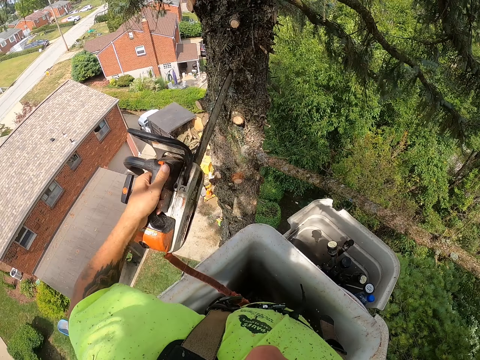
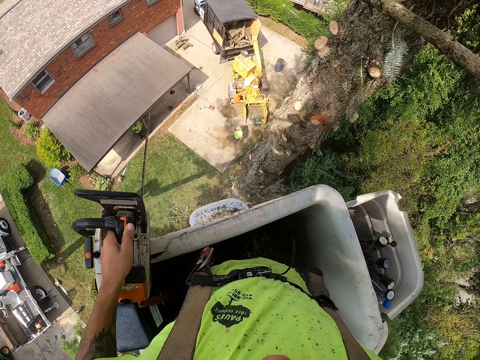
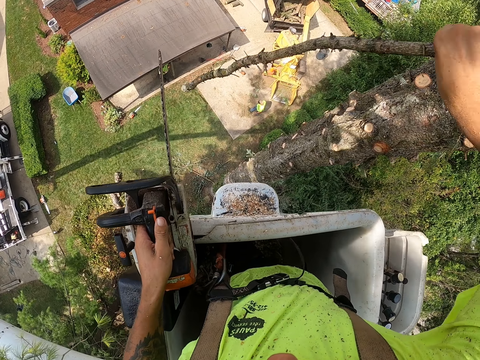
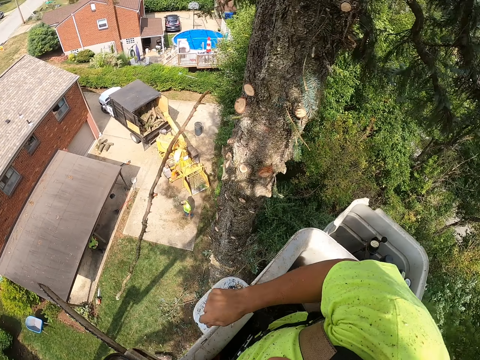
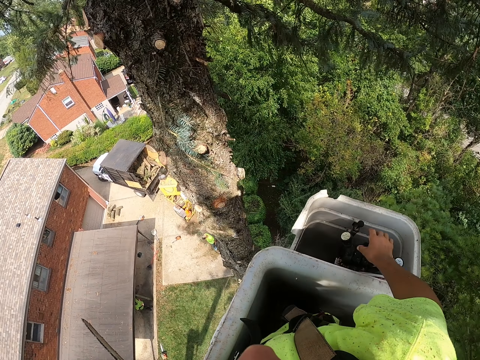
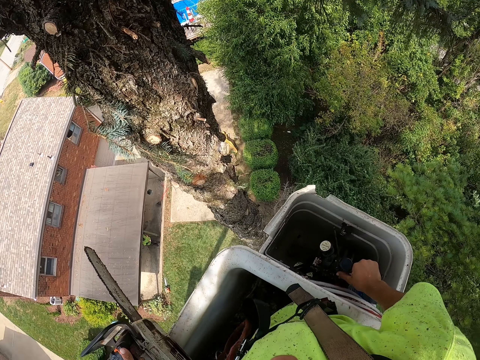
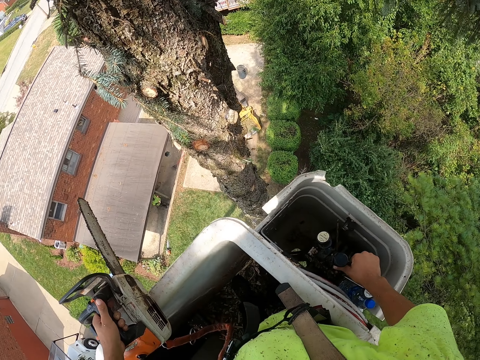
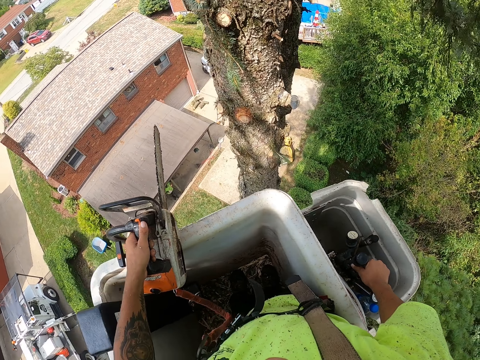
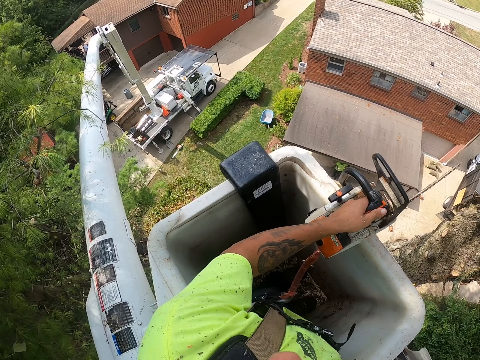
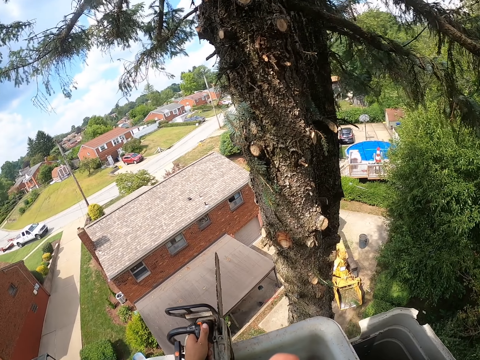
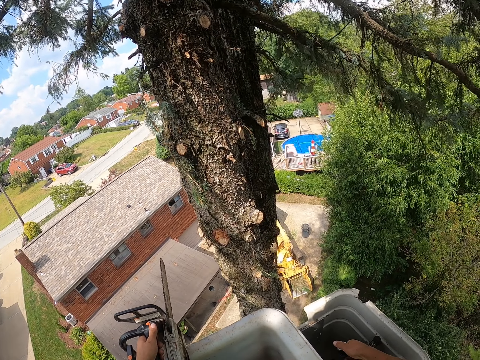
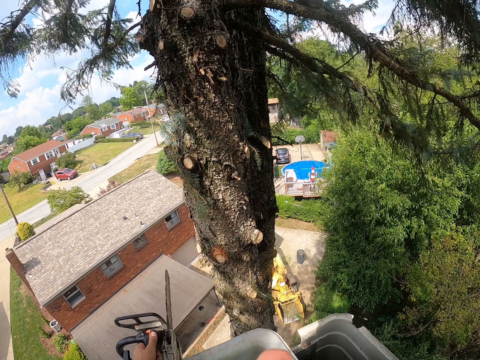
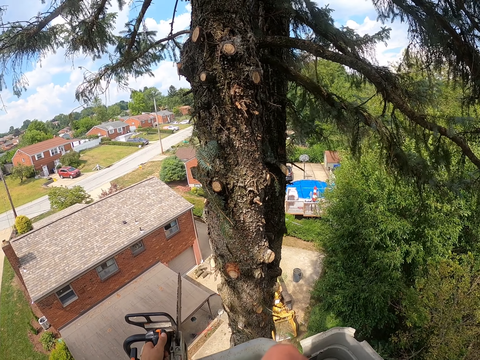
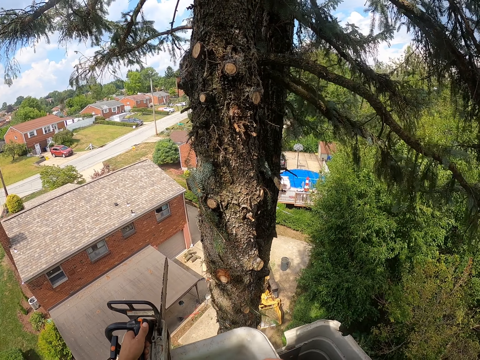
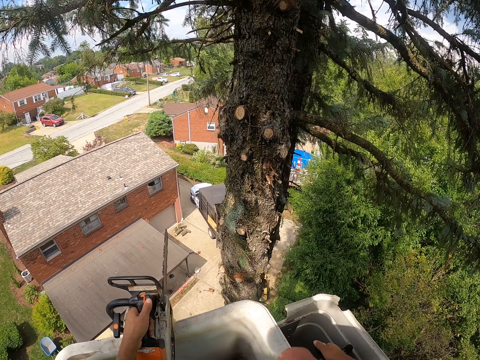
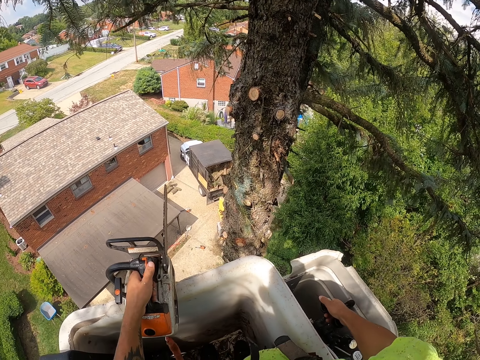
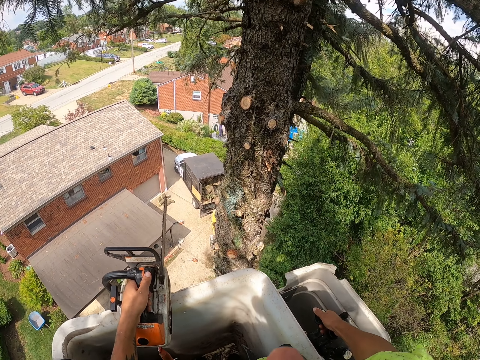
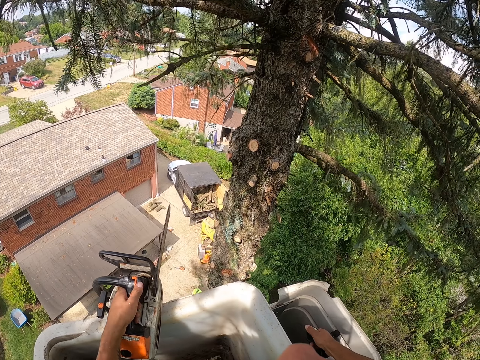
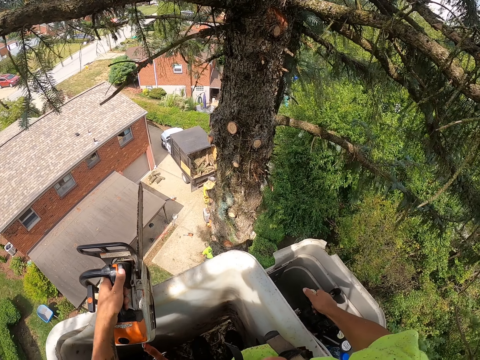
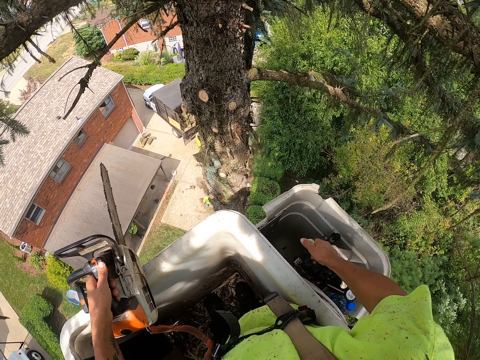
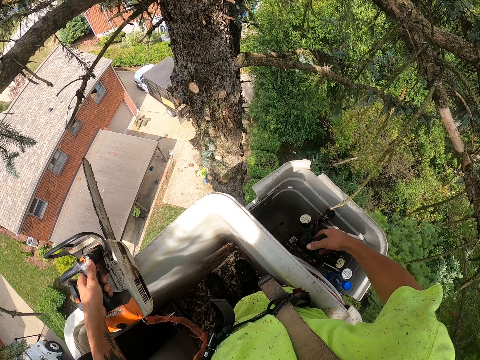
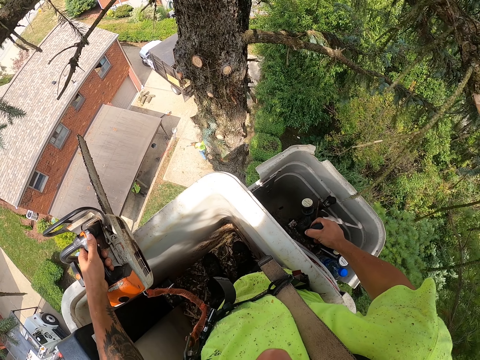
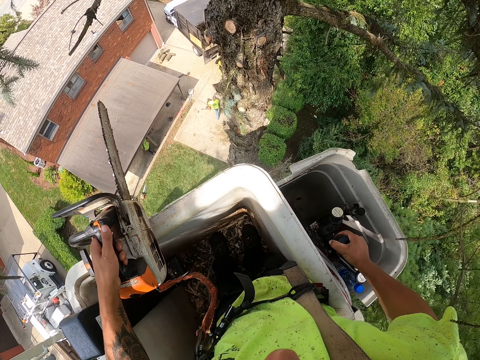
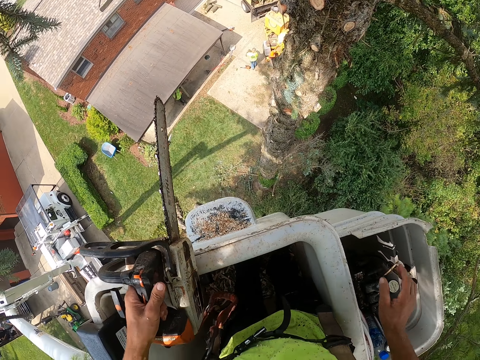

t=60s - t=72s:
The camera wearer holds the cut tree branch with his right hand. He throws the tree branch to the ground with his right hand. He controls the tree felling bucket lift with his right hand.

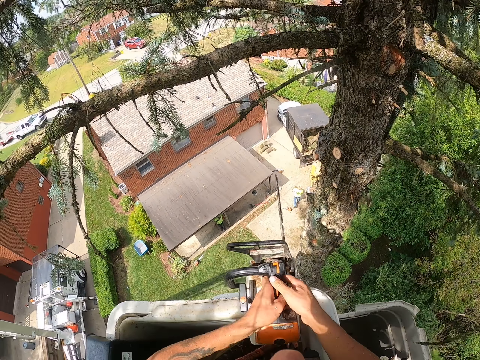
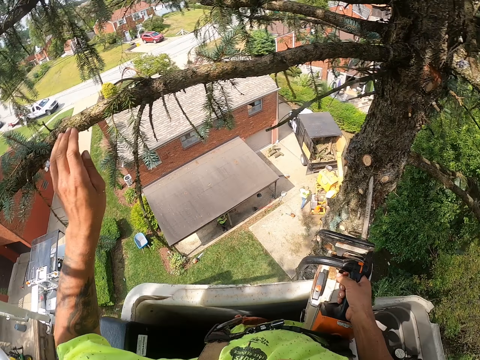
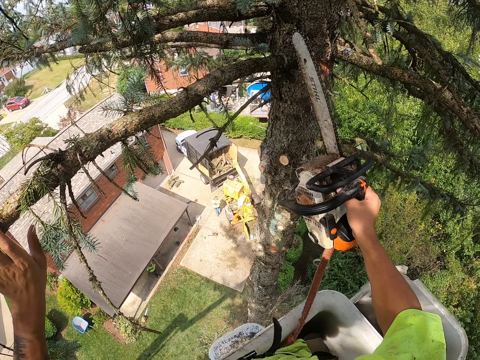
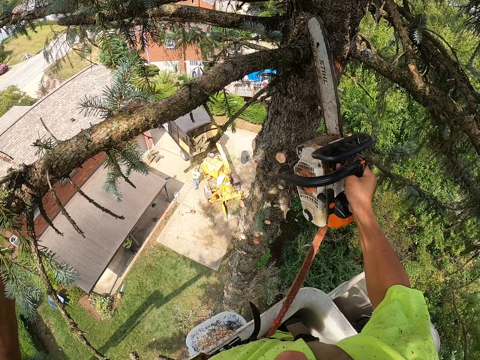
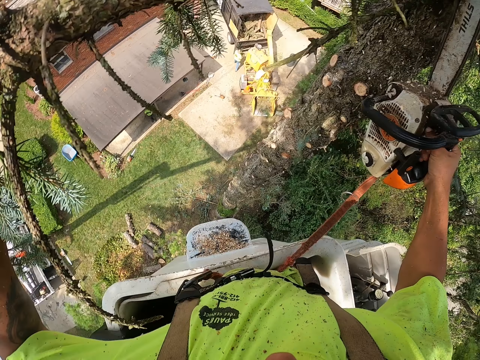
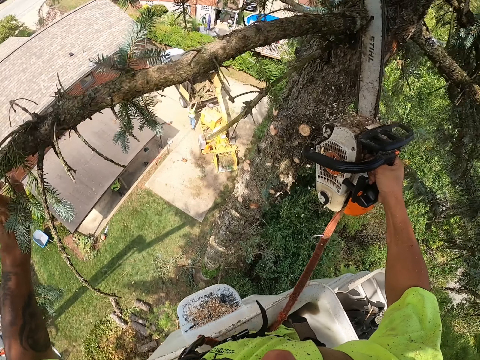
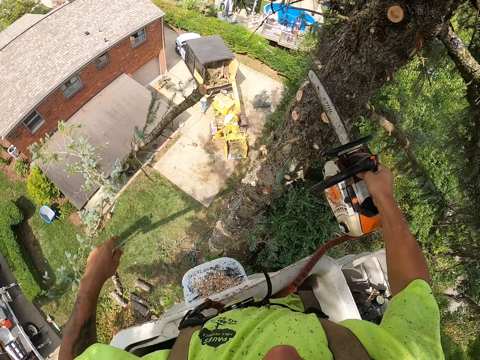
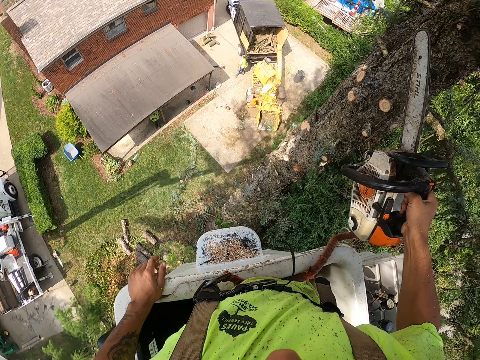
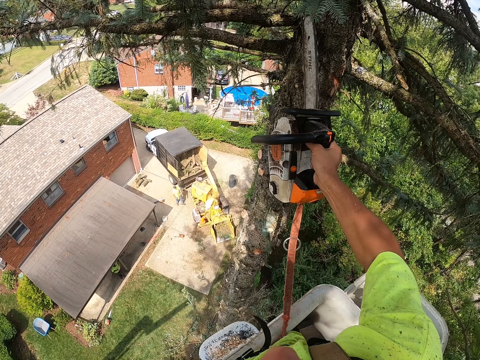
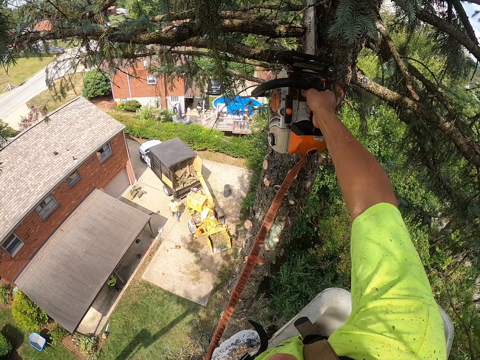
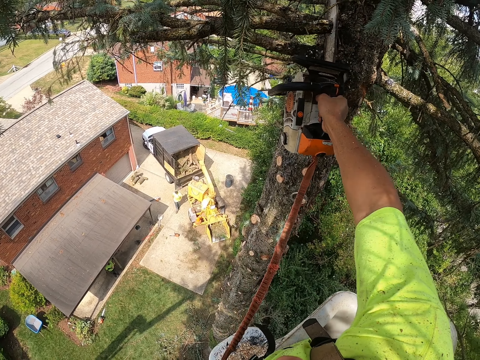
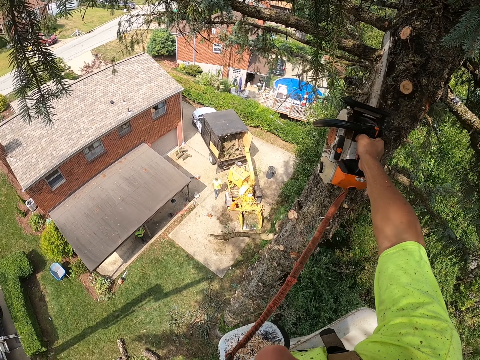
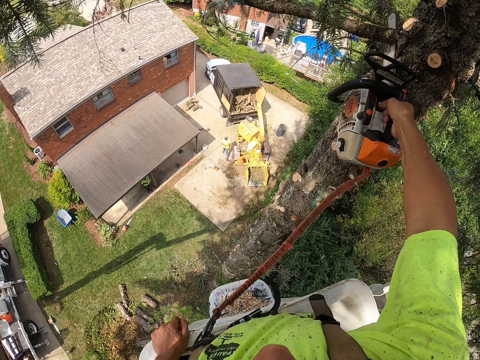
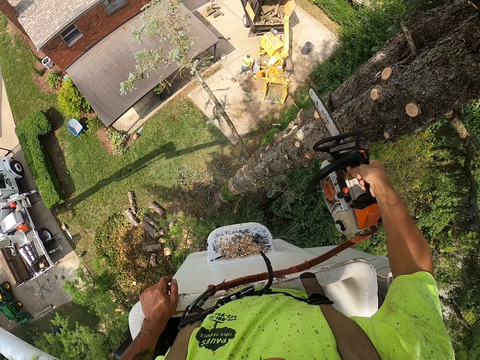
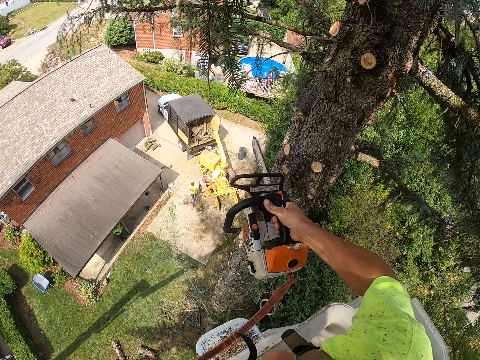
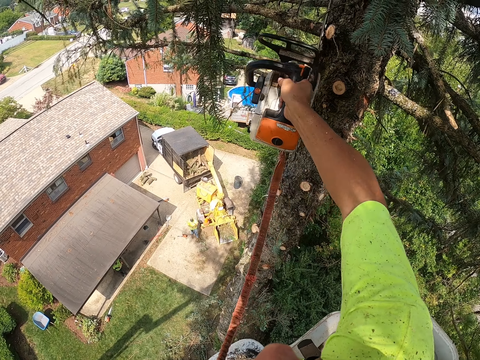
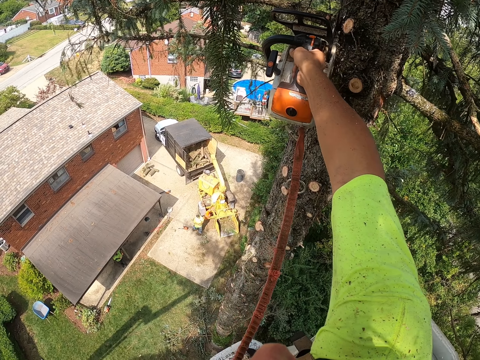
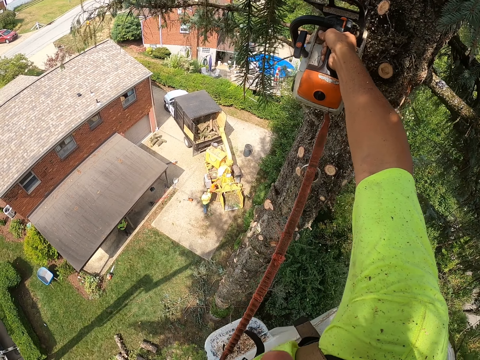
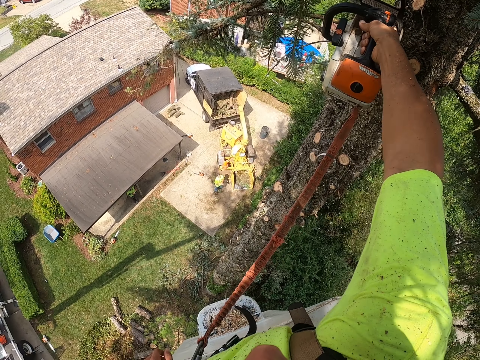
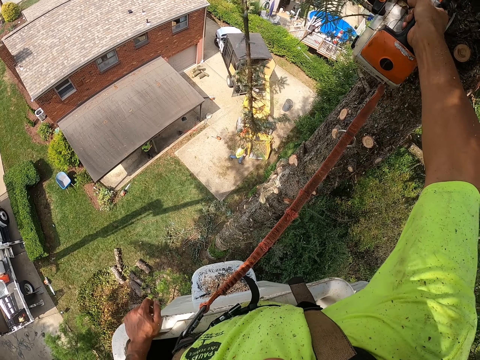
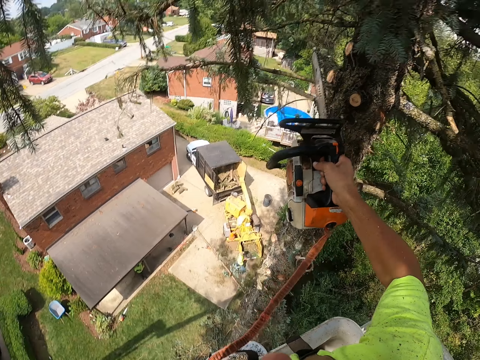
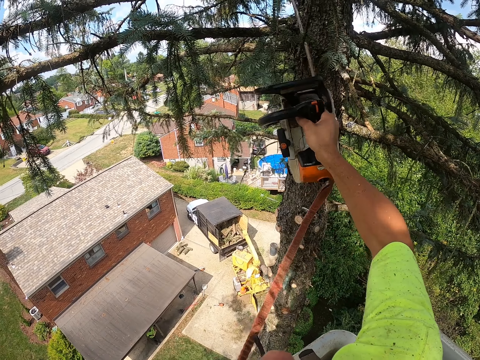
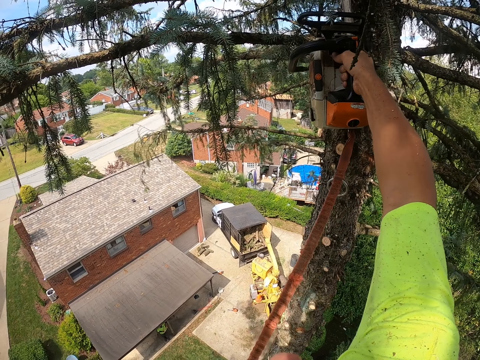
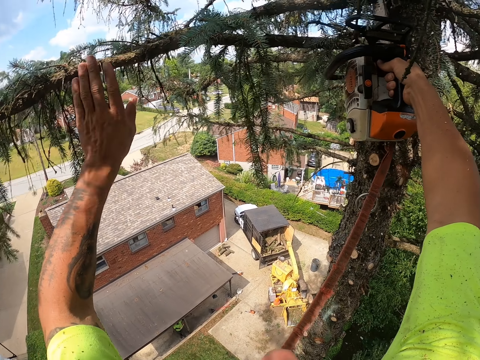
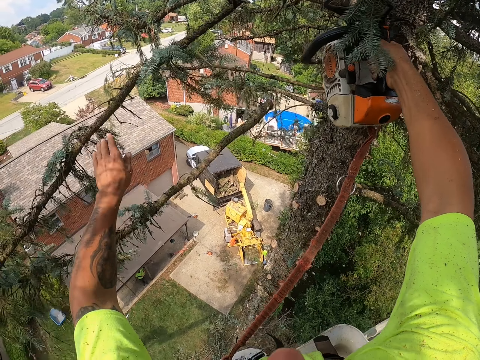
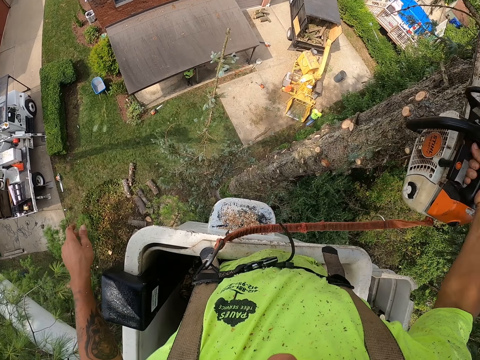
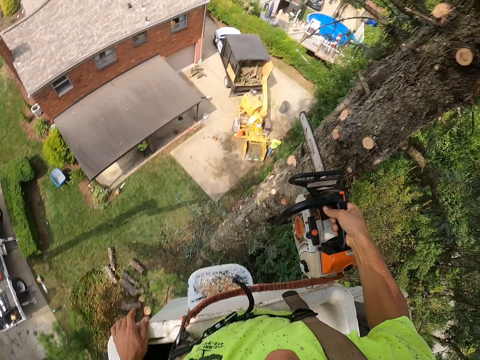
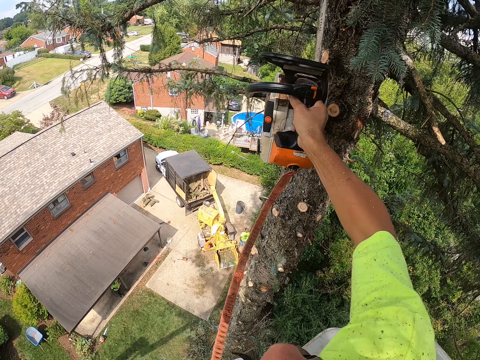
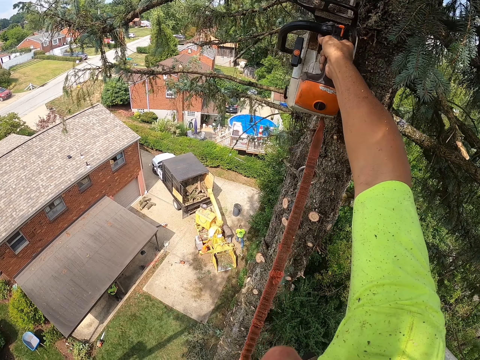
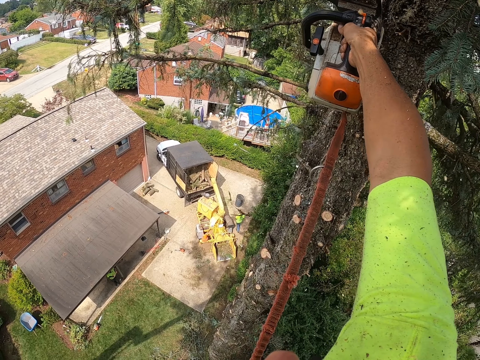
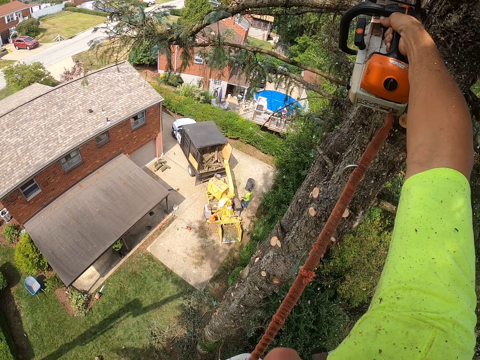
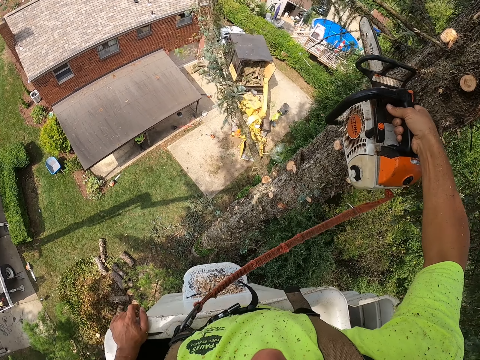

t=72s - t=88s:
The camera wearer collects the chainsaw with his right hand from his left hand. He holds the power saw. He holds a tree branch with his left hand. He cuts the tree branch with the chainsaw in his right hand. The man puts the felled tree branches into the trimming truck with both hands. The camera wearer cuts a tree branch with the chainsaw in his right hand. He does this repeatedly. He cuts tree branches with the chainsaw in his right hand.
